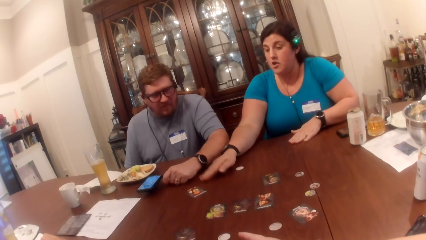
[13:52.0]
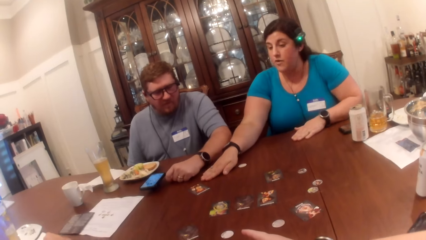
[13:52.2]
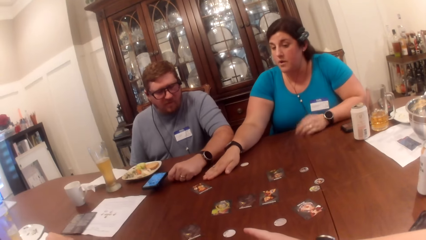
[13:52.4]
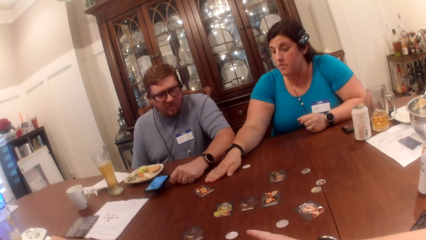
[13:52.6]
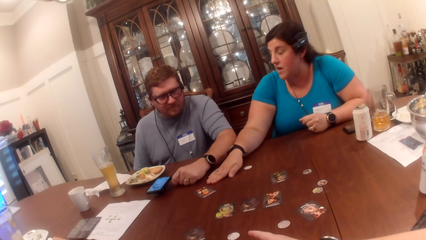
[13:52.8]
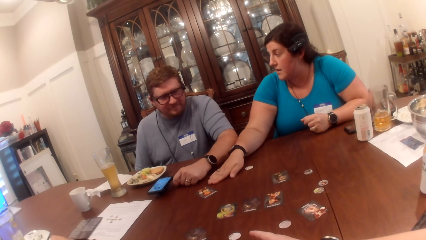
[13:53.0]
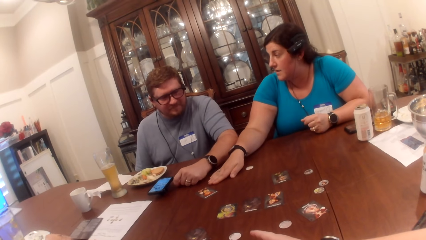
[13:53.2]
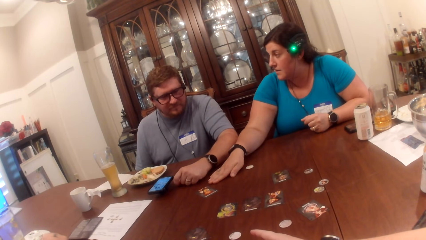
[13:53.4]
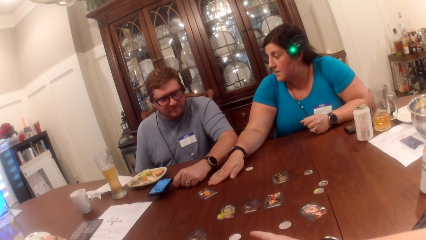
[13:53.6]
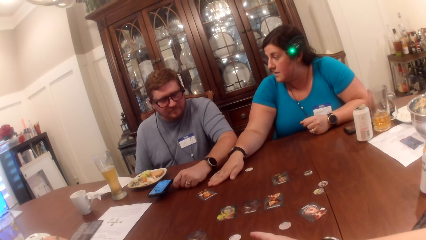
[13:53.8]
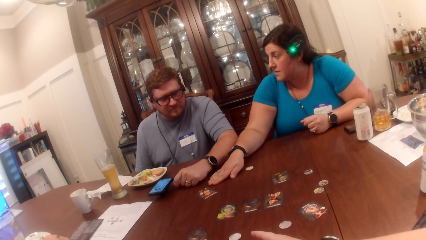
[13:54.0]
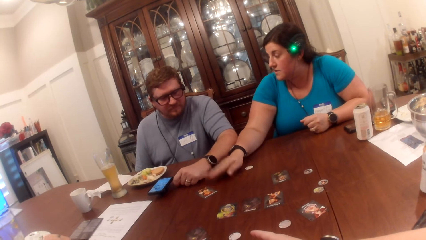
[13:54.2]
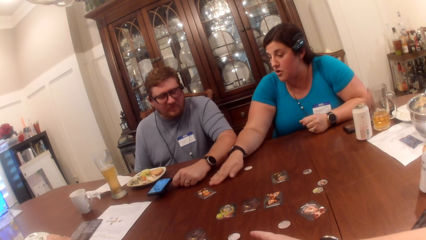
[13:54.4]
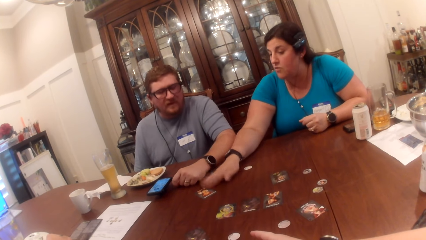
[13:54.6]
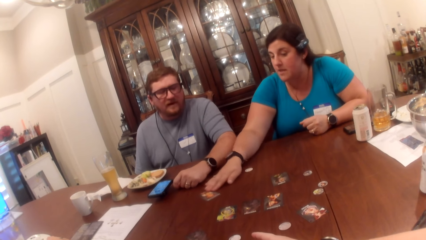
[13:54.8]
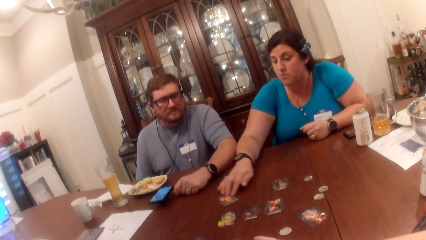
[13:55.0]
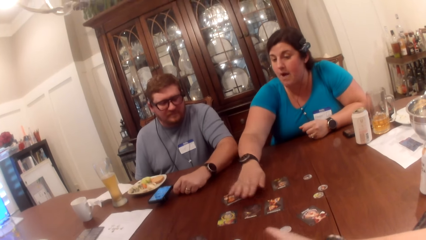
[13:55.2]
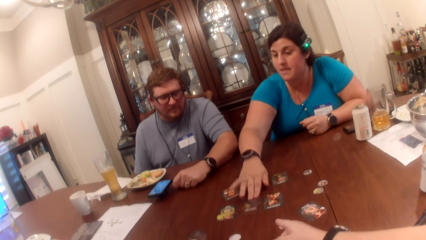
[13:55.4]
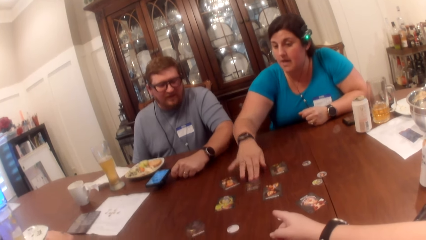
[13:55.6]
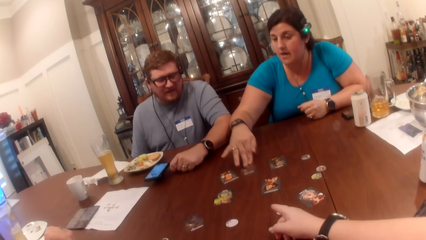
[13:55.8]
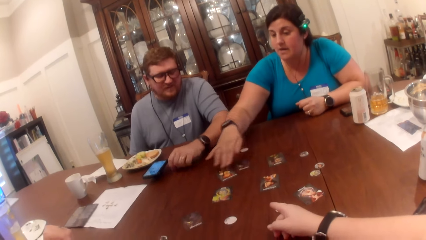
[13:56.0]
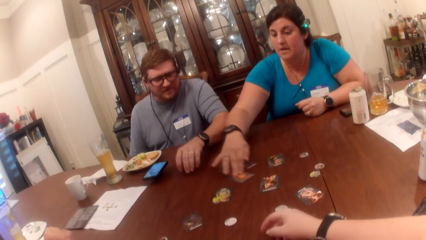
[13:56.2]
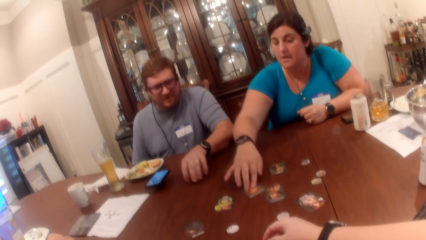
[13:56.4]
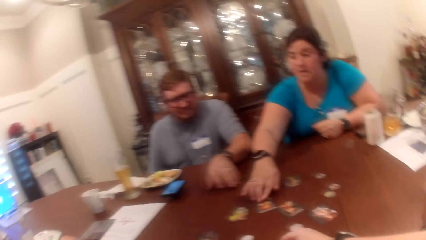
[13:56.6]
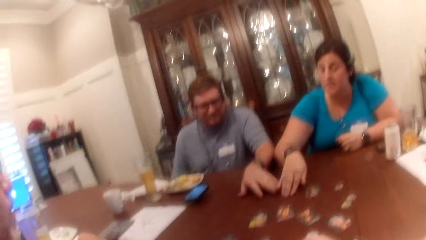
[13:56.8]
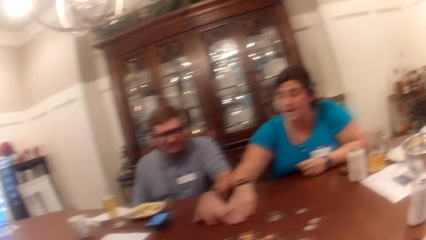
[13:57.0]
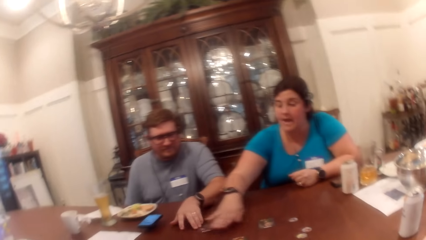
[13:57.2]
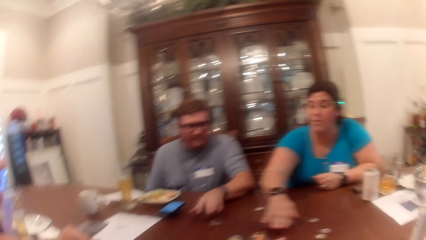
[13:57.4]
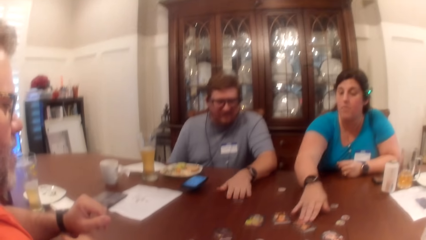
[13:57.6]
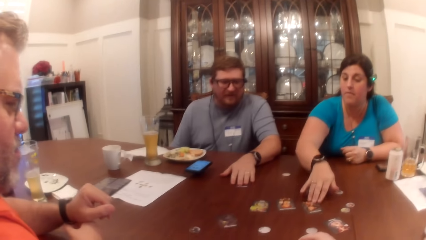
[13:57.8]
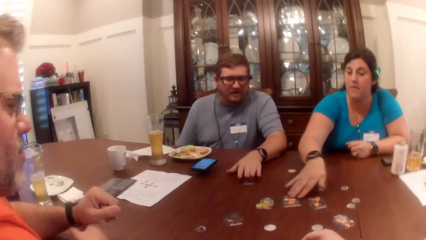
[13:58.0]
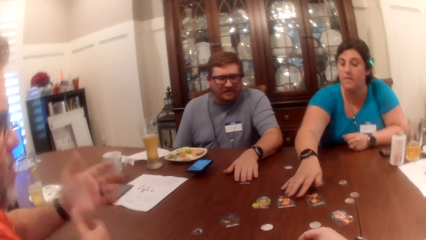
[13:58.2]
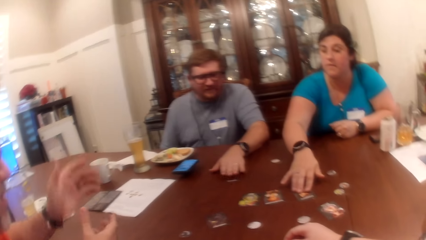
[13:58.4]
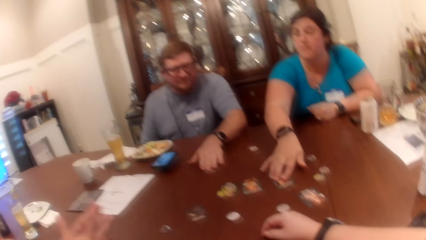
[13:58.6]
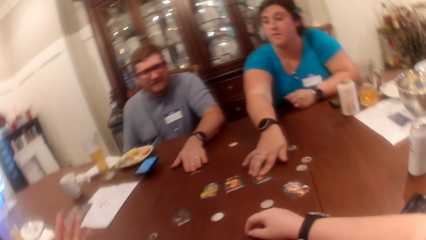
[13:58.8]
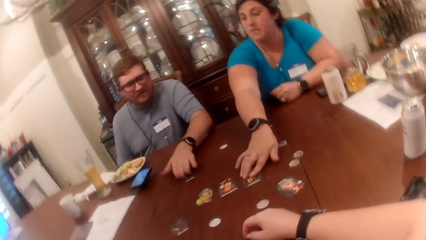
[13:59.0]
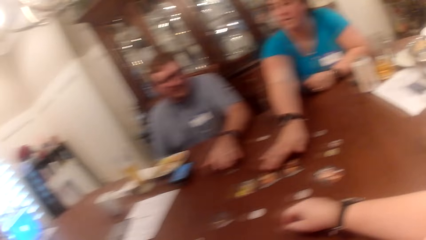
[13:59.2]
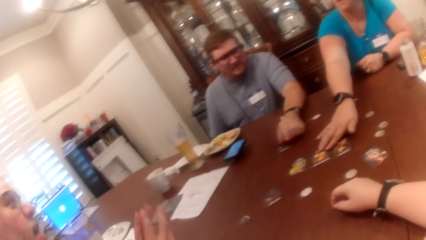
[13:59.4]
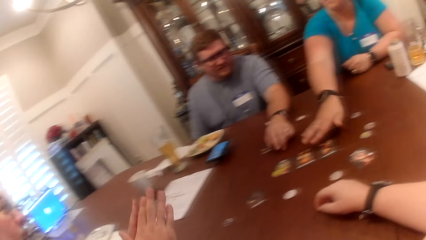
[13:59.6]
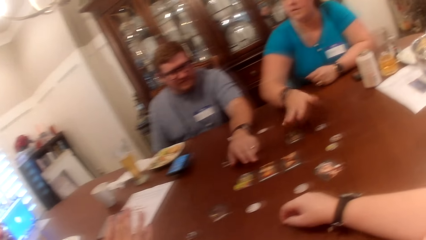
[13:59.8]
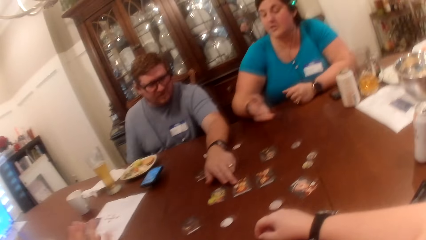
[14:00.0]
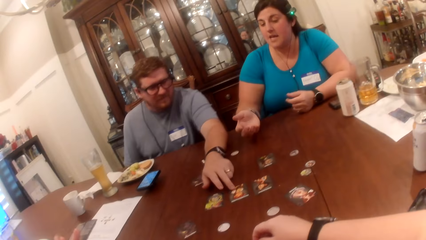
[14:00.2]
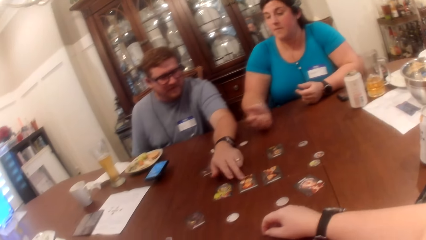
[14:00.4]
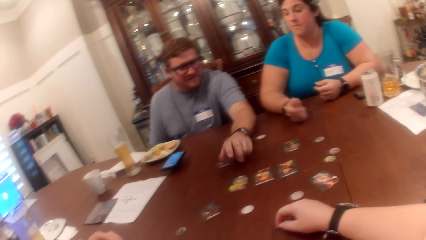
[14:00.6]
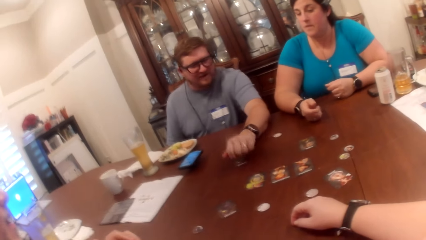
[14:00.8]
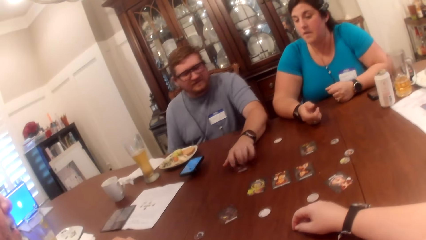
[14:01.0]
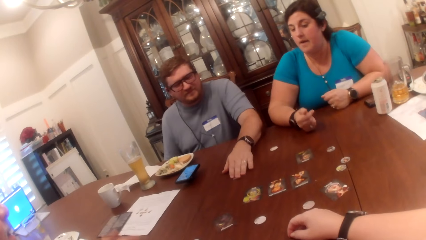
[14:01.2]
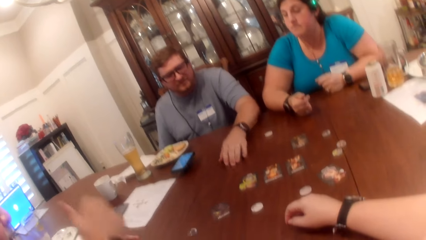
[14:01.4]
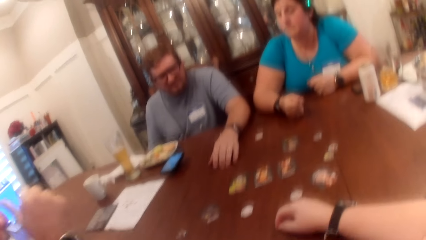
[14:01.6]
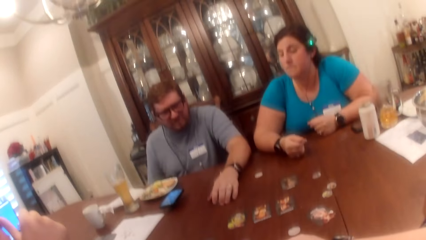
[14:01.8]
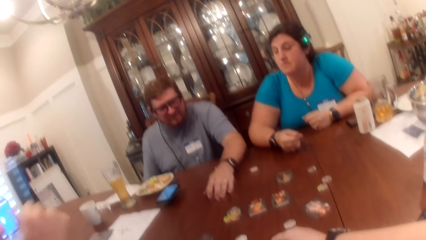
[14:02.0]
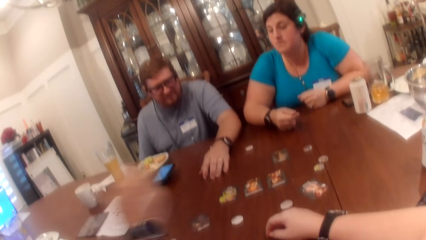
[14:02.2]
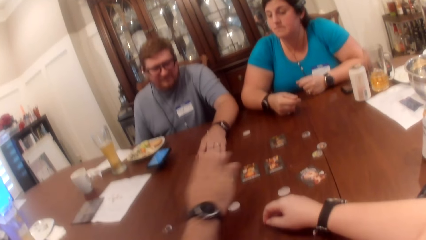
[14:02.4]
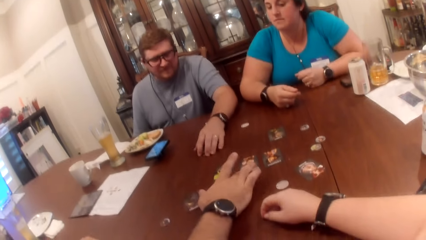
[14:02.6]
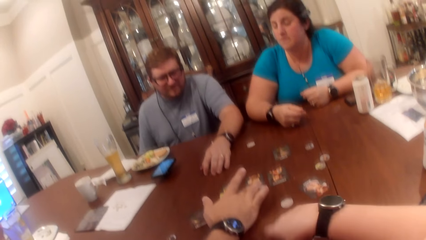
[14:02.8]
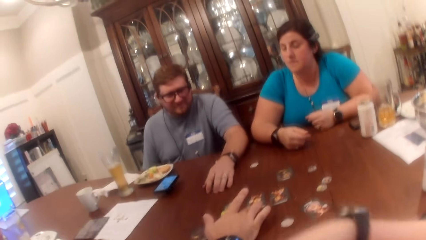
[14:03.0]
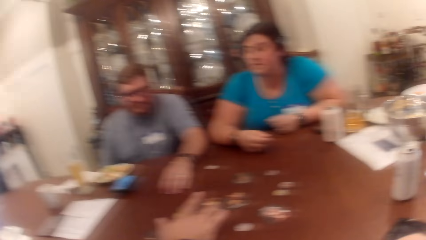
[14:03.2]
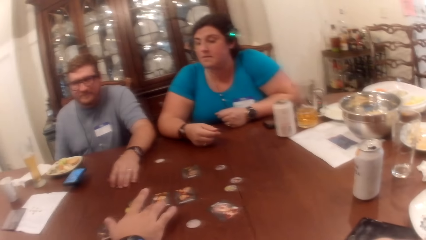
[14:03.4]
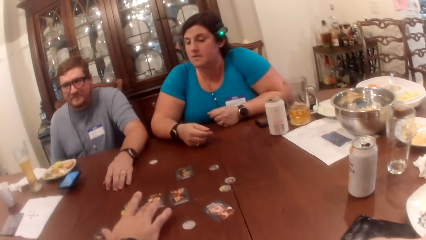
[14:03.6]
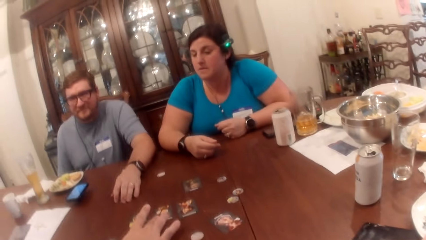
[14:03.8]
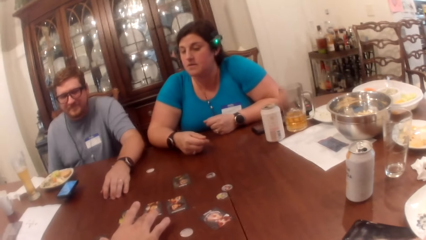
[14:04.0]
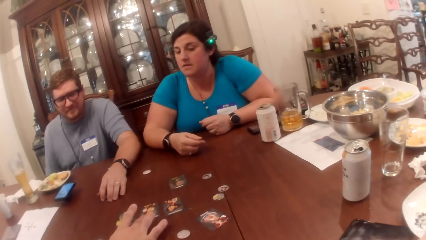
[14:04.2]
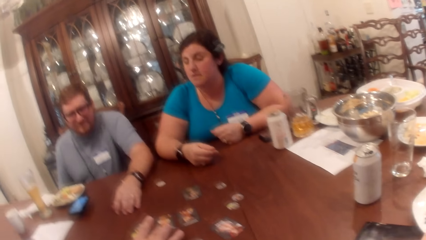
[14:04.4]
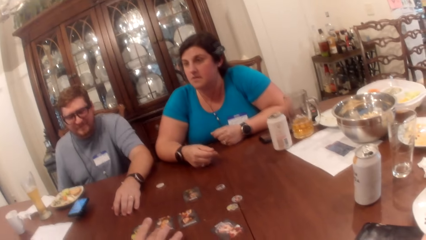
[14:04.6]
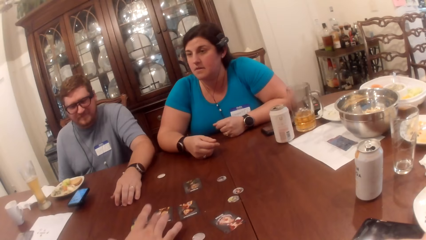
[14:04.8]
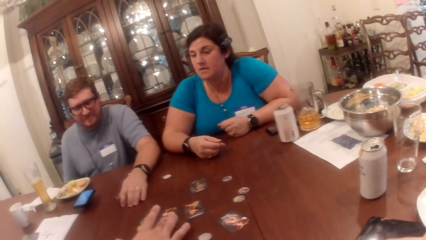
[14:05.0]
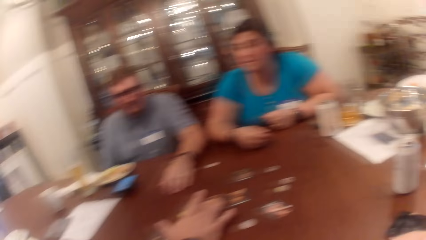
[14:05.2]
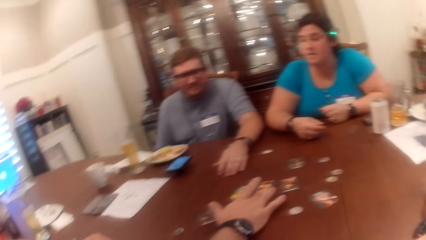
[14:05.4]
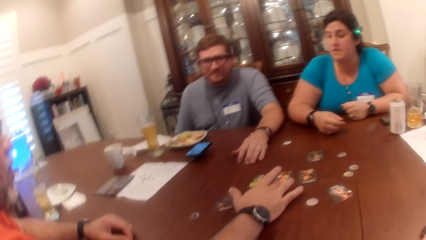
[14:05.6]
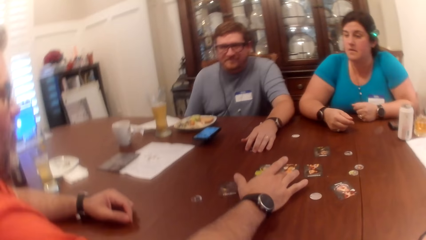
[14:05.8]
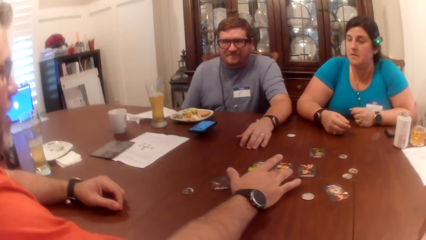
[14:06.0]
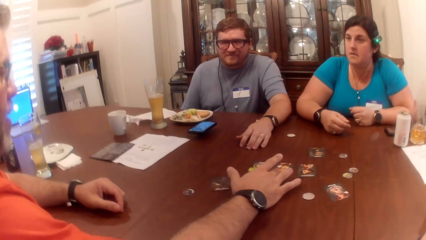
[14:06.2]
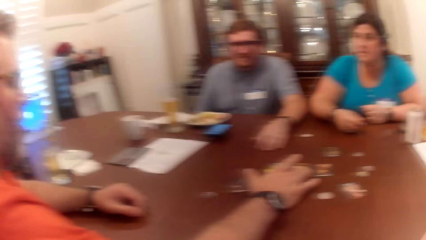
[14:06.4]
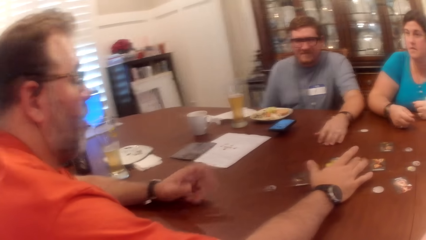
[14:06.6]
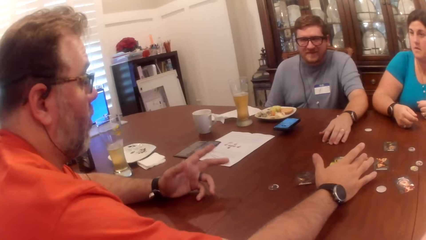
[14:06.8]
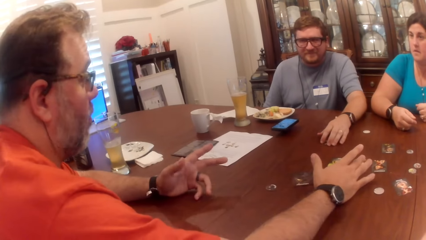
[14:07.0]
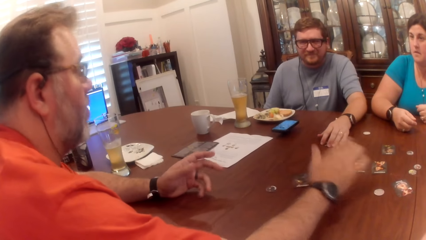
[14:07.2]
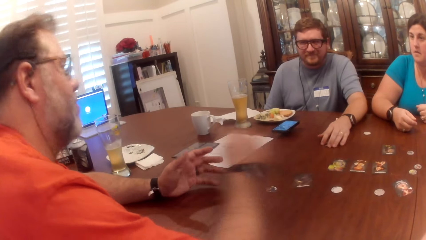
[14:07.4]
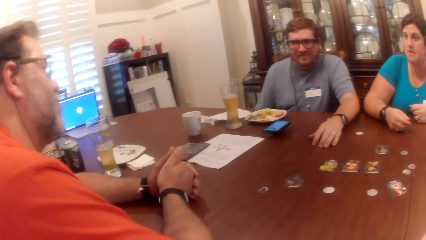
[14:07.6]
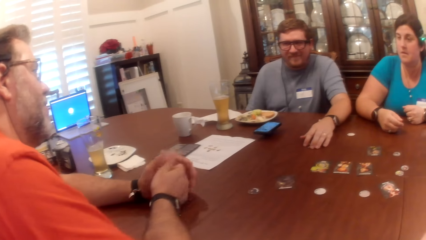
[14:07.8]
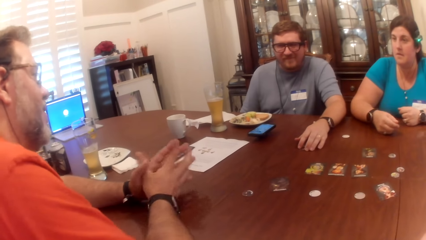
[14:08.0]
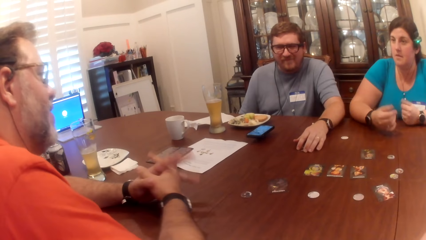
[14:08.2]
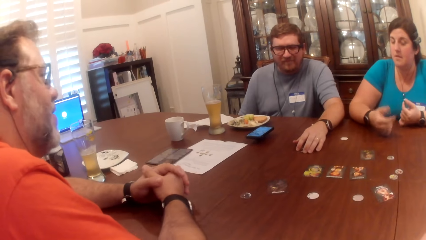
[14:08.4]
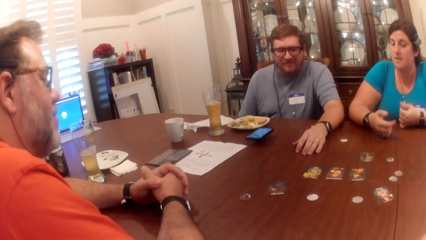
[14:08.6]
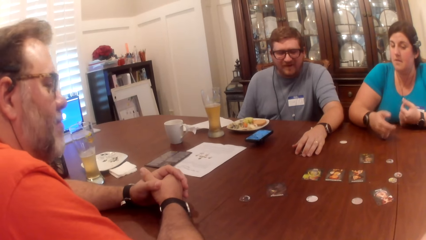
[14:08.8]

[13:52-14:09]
A woman moves the card on the table with her right hand repeatedly. A man touches the card on the table with his left hand. The woman touches the card on the table with her right hand, moves the card on the table with her right hand, touches the card on the table with her right hand, and touches the card on the table with her left hand. The man touches the card on the table with his left hand. Another man touches the card on the table with his right hand.
